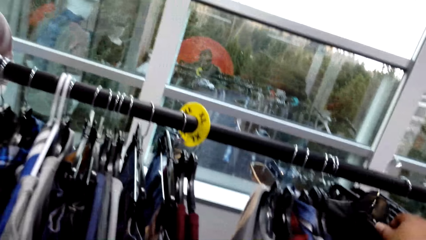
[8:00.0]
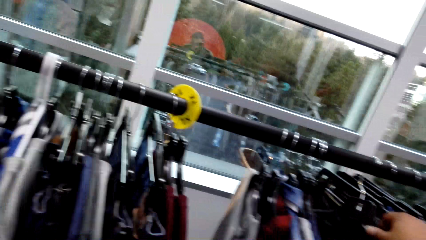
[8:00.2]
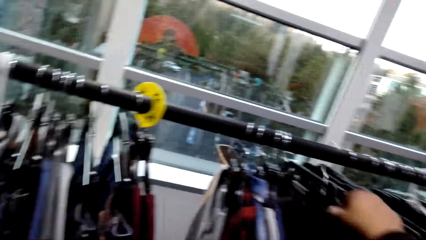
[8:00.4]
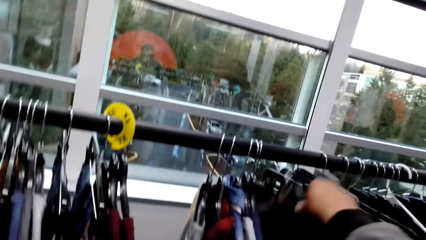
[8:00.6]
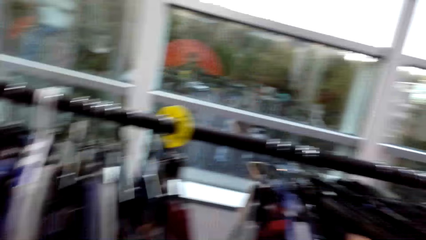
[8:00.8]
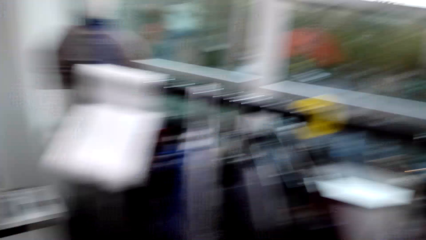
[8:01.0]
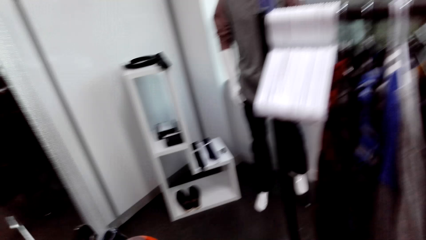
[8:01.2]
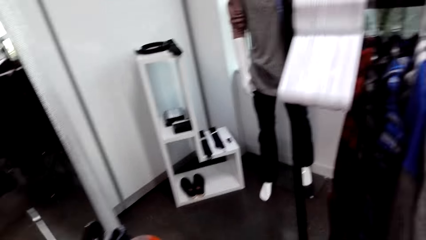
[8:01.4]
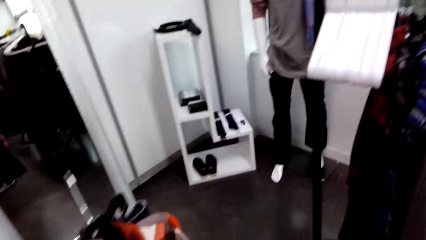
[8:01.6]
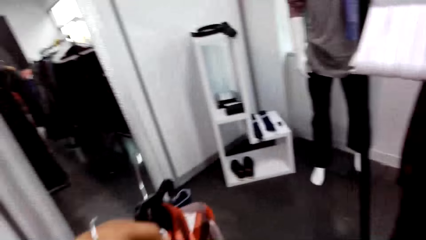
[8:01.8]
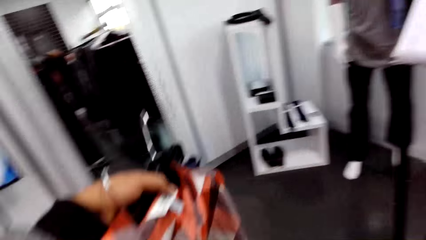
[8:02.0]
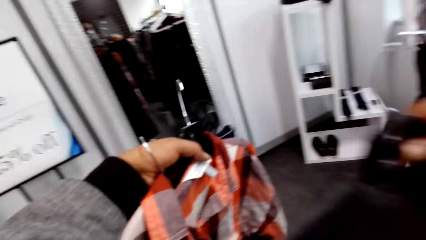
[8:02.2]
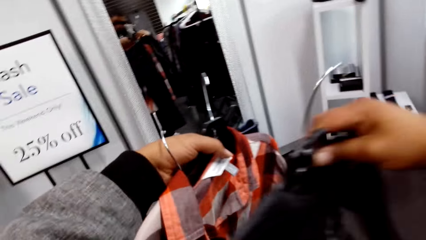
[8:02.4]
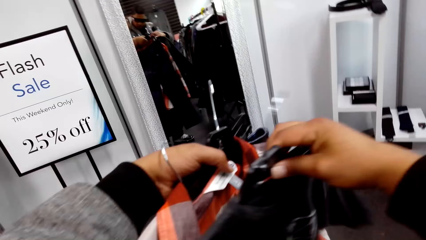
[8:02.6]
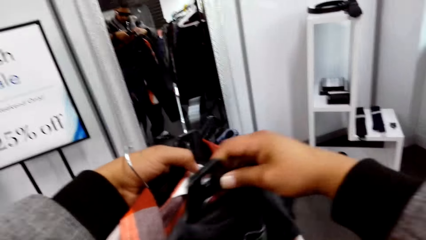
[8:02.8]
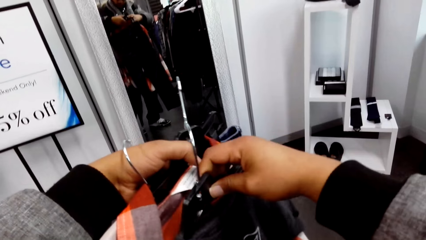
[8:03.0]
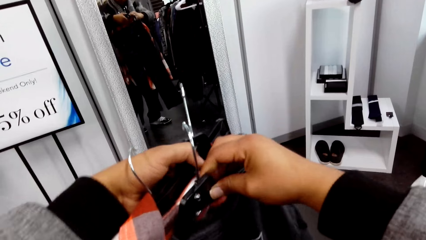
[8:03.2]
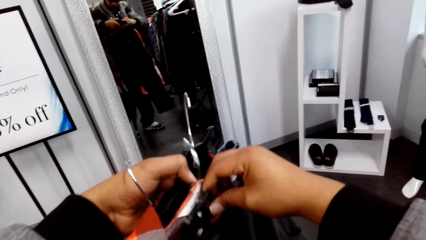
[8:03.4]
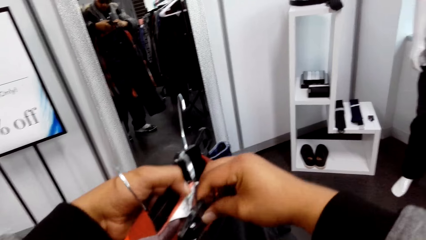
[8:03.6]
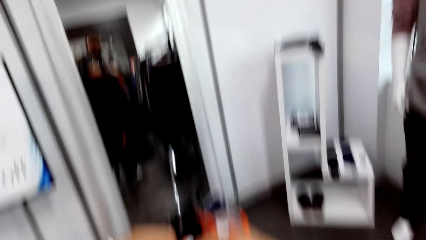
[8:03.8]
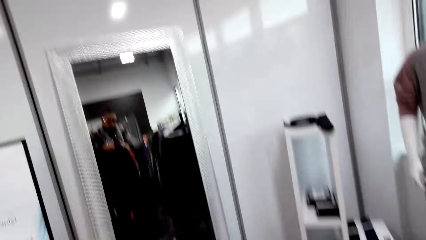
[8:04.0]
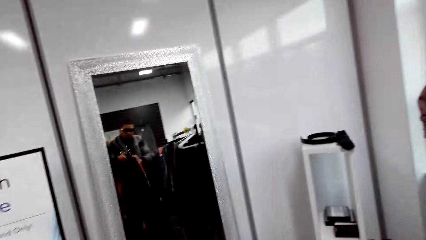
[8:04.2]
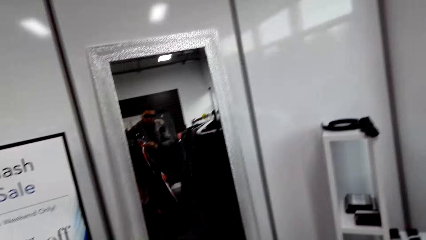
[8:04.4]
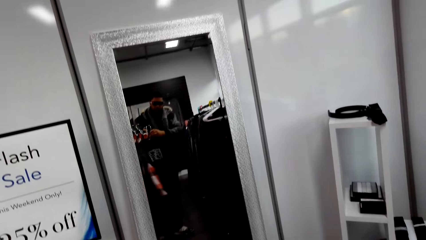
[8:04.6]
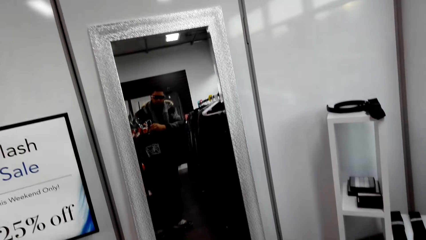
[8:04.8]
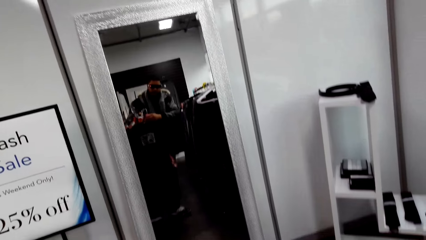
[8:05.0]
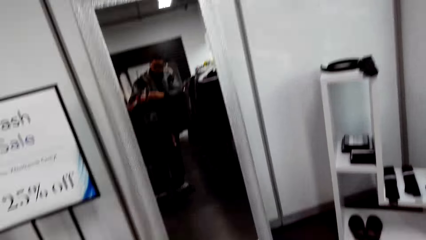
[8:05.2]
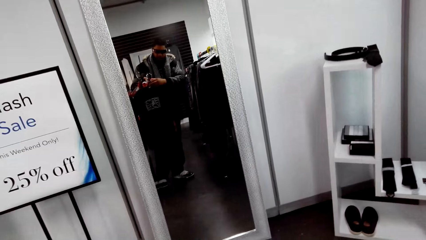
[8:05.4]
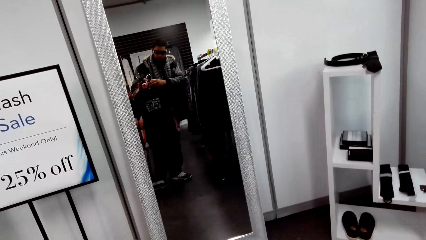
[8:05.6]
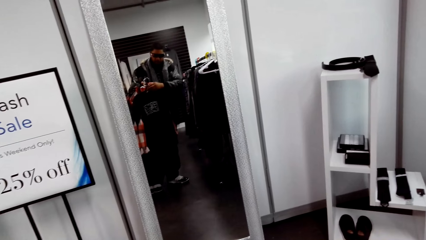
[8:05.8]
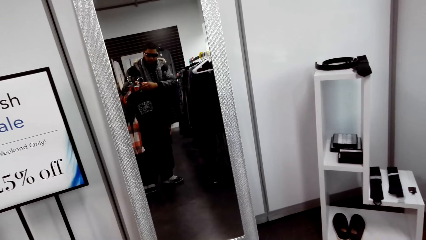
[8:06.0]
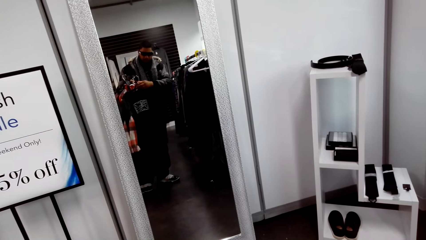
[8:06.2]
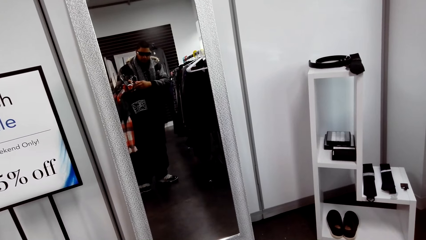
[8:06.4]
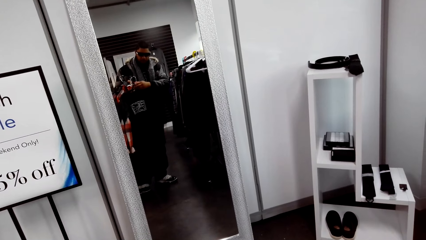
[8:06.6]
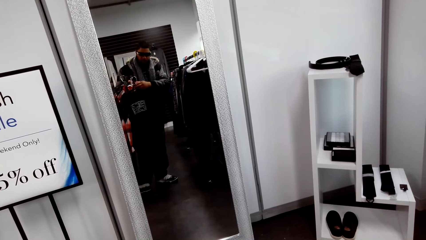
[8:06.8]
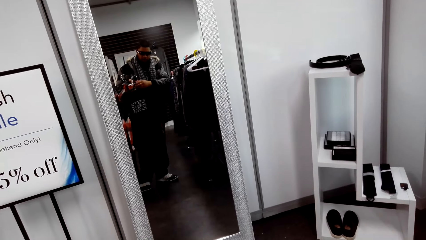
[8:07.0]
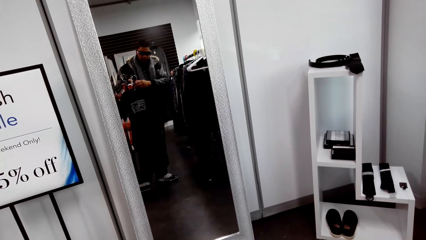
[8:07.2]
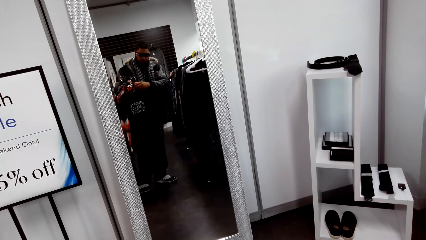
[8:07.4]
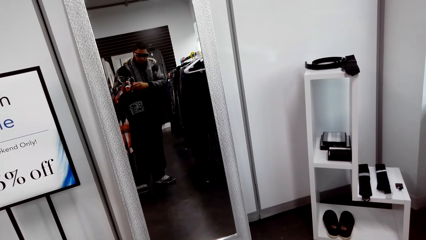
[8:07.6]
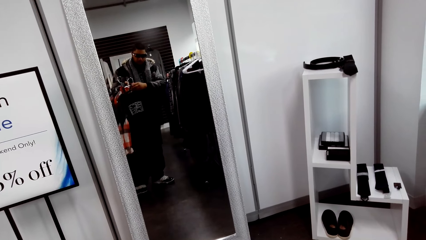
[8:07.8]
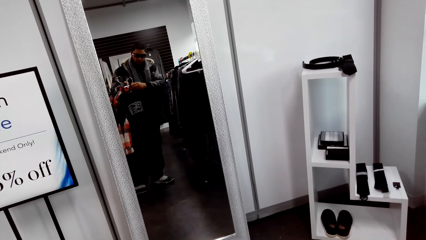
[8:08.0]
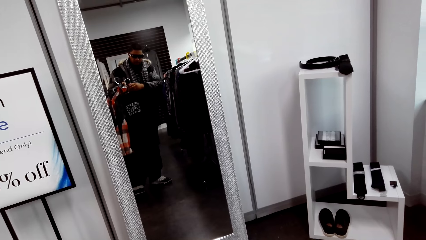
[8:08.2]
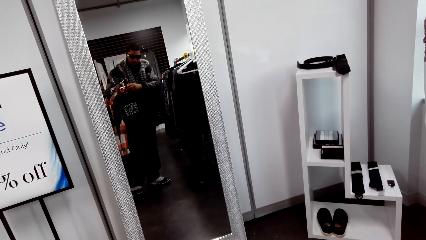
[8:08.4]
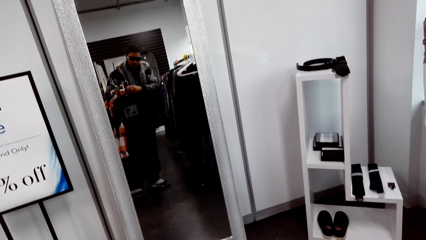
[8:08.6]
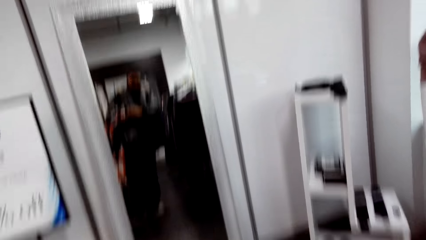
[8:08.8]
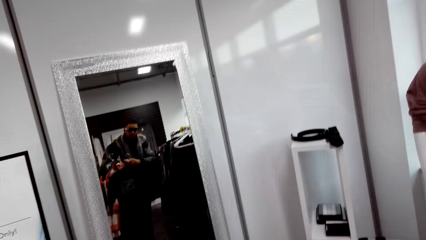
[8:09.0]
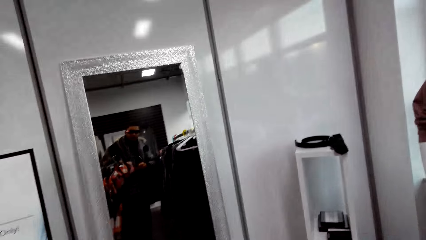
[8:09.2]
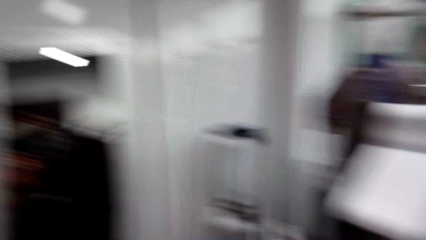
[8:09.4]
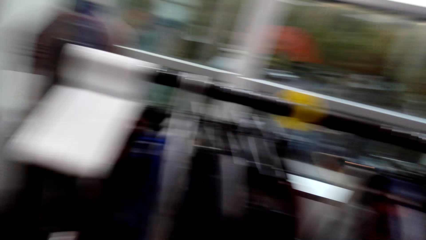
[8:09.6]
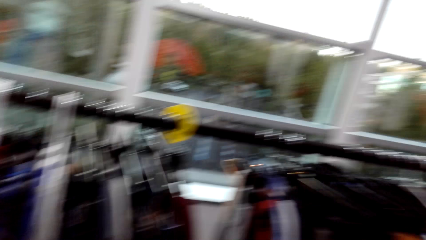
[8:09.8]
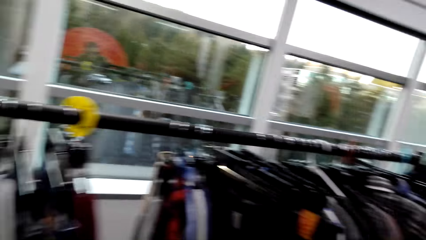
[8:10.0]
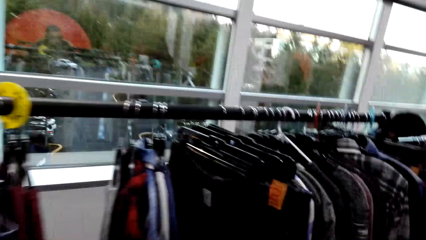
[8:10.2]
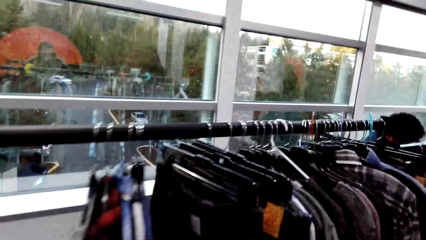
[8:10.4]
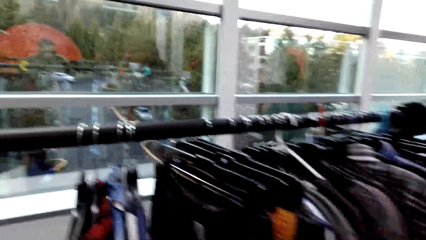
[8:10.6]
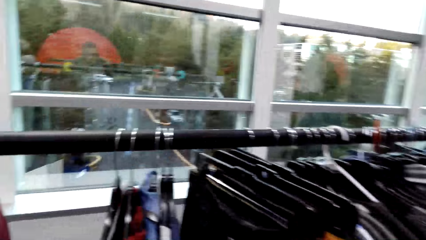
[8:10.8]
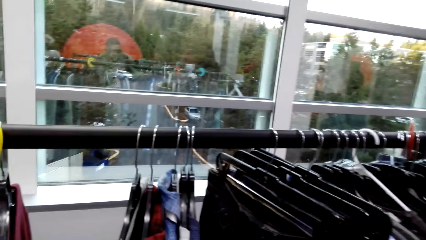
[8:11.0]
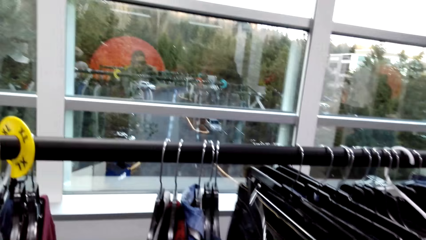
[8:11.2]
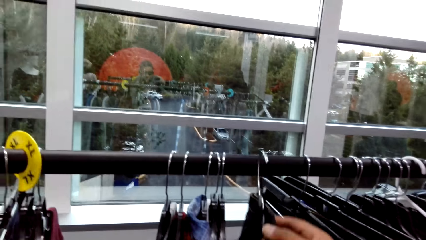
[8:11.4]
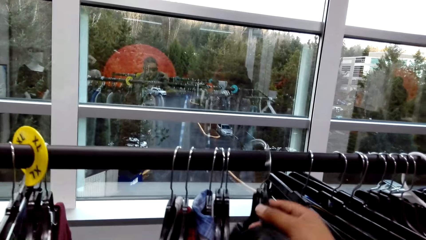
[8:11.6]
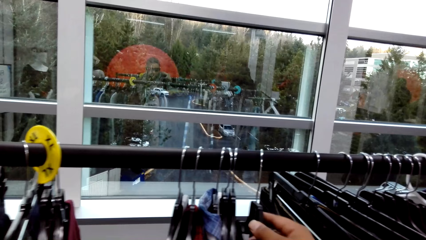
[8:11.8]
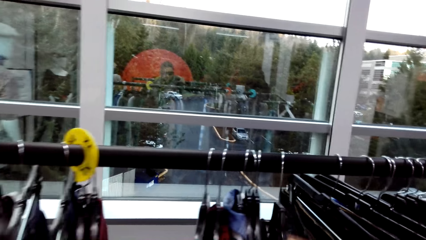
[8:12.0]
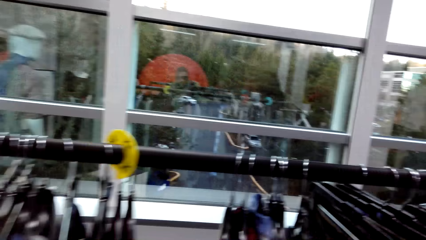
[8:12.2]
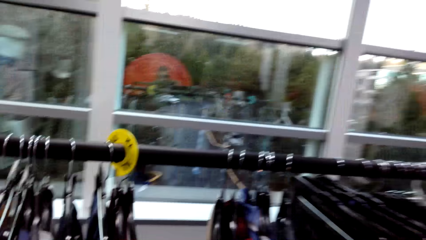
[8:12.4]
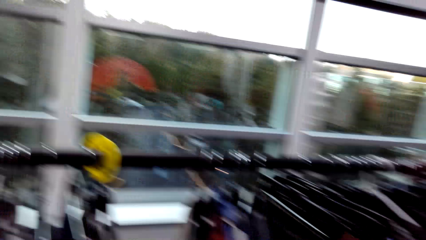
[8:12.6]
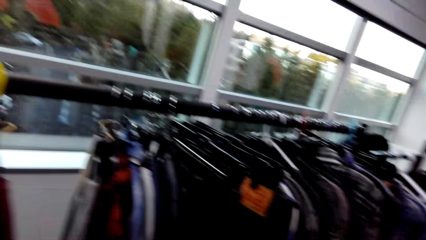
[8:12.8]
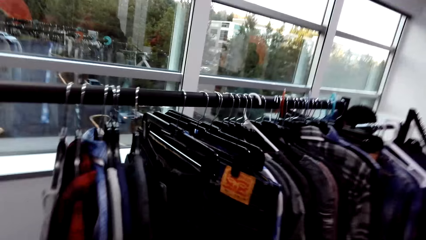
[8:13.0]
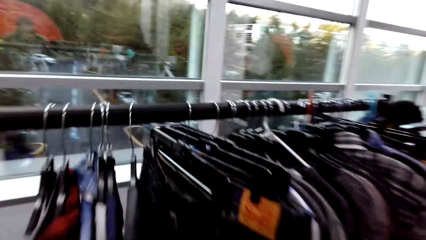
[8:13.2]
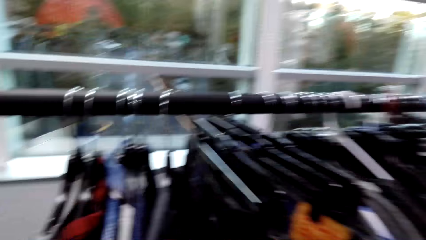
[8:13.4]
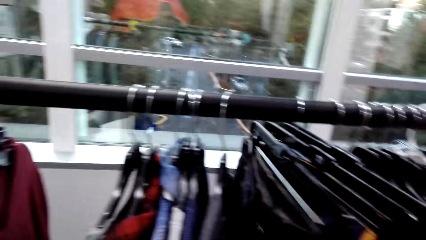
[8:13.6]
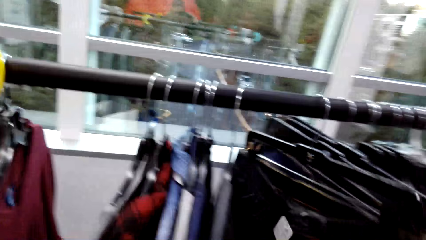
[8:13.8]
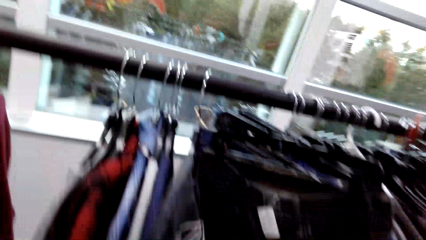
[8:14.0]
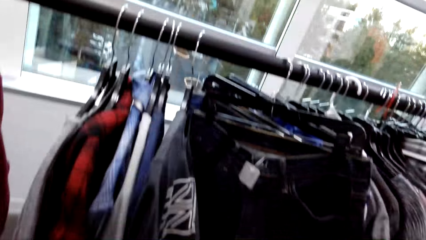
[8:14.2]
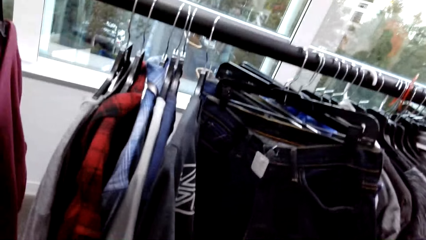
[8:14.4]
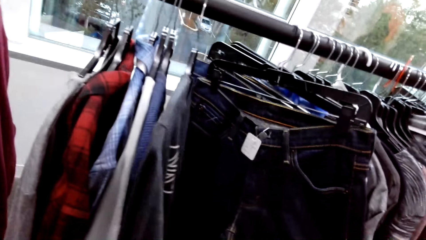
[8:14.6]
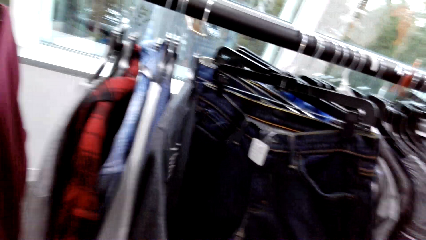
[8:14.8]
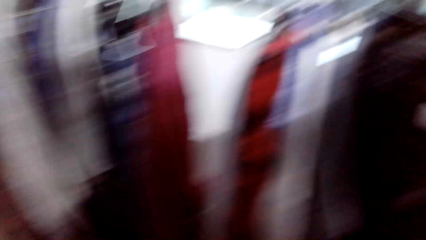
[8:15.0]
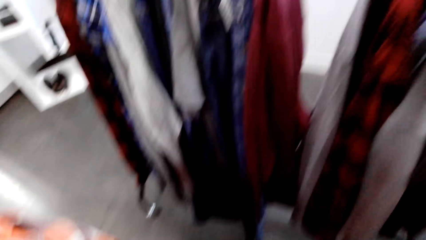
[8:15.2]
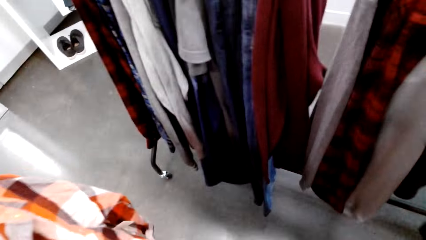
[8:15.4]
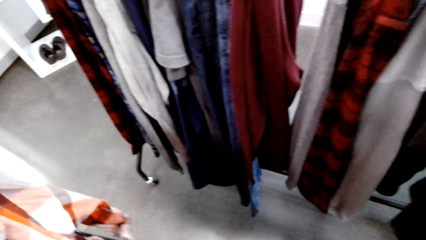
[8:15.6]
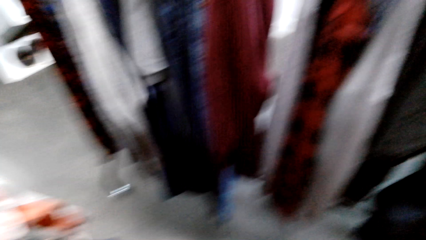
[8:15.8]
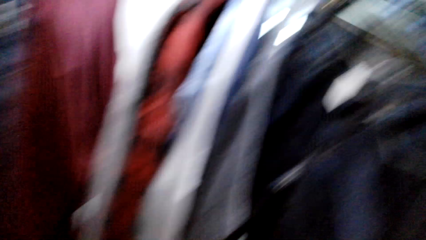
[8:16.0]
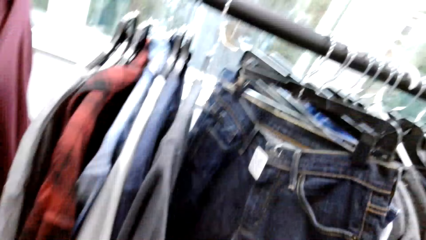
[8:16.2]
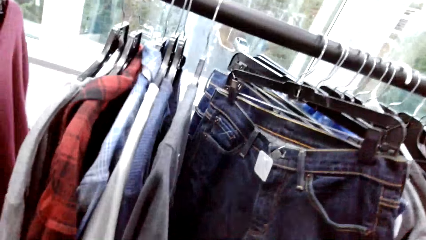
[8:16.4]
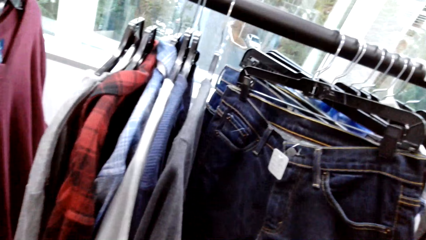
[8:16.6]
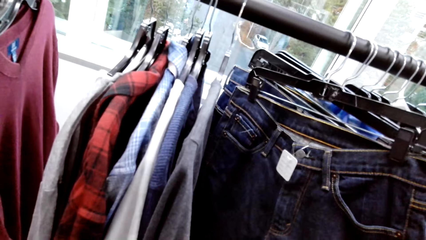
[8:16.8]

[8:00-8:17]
The camera wearer picks a cloth. He joins the black t-shirt in his right hand to the orange check shirt in his left hand. He looks at himself in the mirror. He hangs the black t-shirt in his right hand on the cloth rack. He touches a jean trouser on the cloth rack with his right hand.
